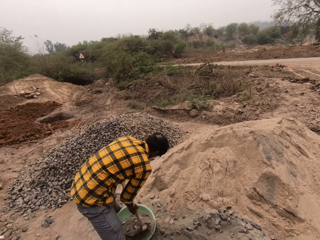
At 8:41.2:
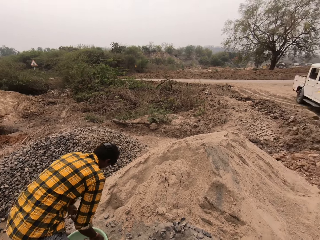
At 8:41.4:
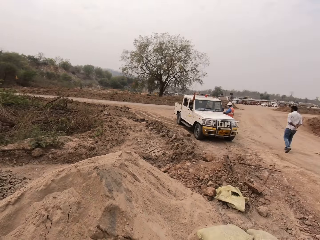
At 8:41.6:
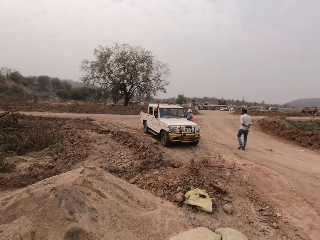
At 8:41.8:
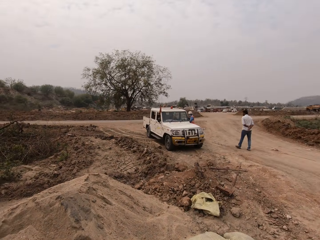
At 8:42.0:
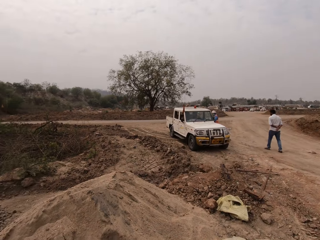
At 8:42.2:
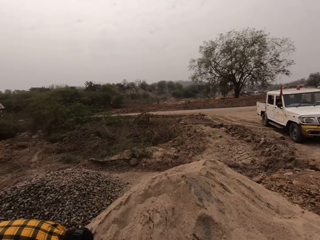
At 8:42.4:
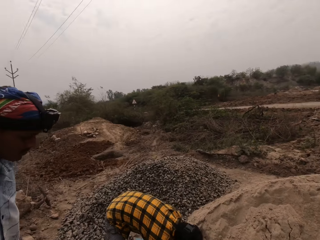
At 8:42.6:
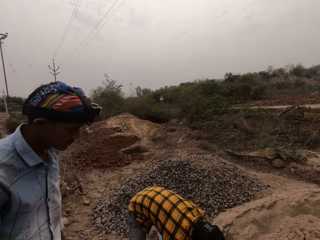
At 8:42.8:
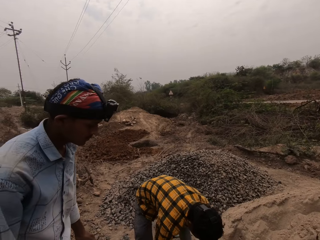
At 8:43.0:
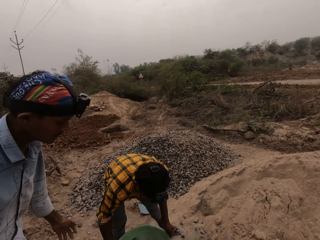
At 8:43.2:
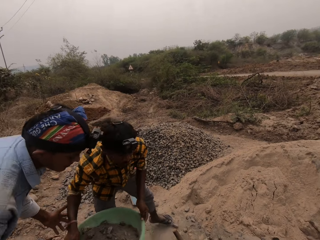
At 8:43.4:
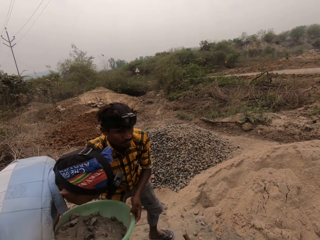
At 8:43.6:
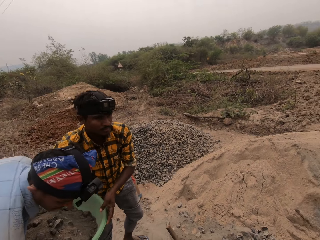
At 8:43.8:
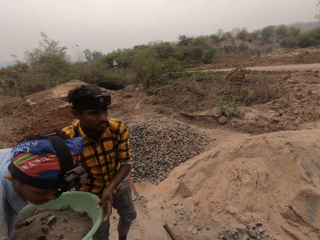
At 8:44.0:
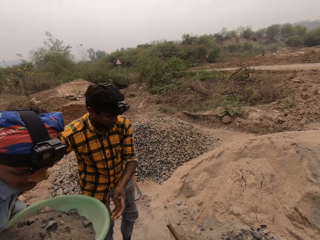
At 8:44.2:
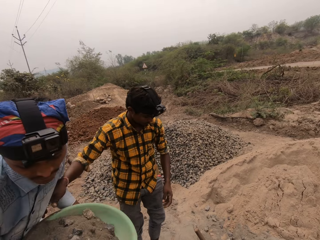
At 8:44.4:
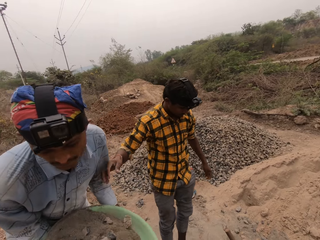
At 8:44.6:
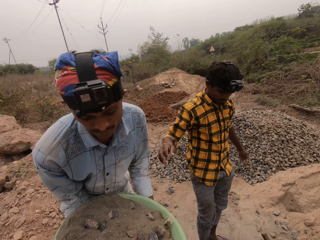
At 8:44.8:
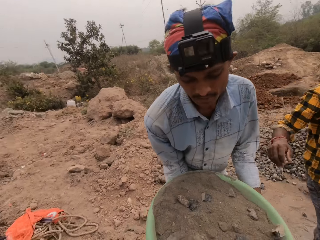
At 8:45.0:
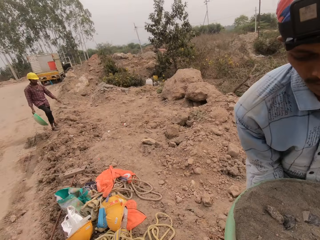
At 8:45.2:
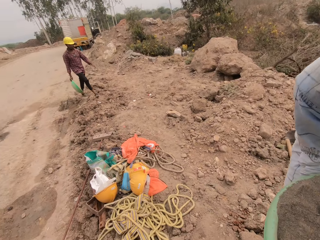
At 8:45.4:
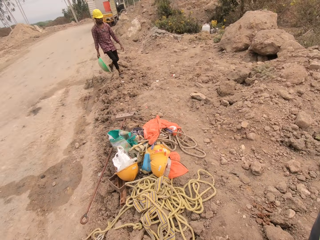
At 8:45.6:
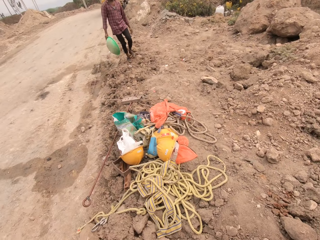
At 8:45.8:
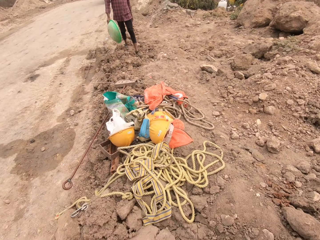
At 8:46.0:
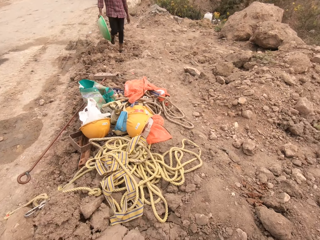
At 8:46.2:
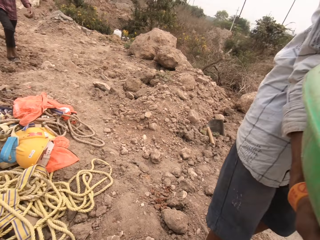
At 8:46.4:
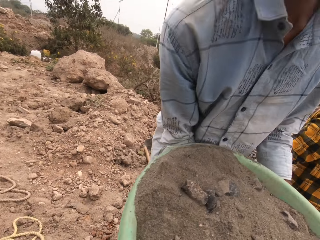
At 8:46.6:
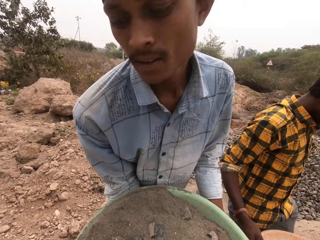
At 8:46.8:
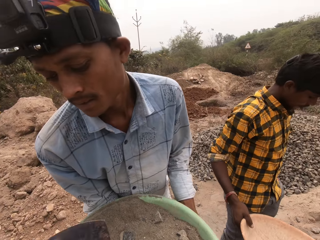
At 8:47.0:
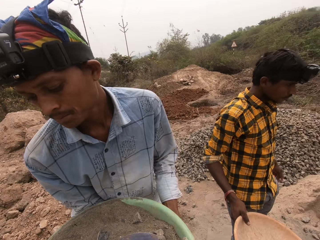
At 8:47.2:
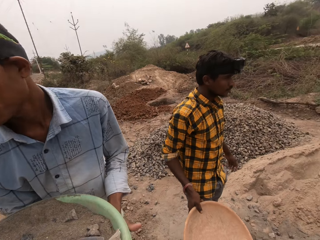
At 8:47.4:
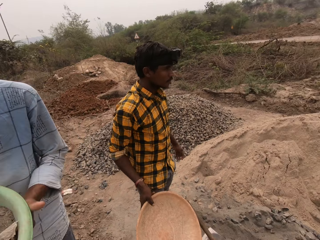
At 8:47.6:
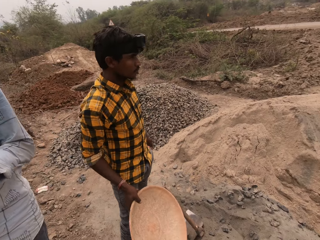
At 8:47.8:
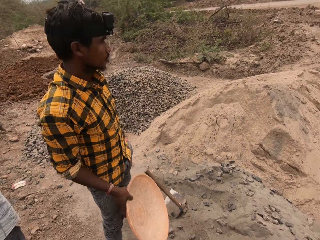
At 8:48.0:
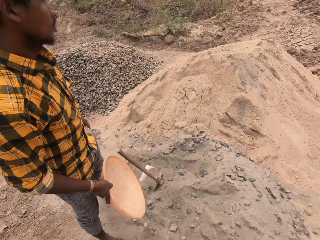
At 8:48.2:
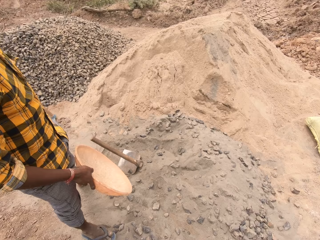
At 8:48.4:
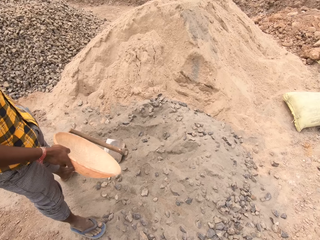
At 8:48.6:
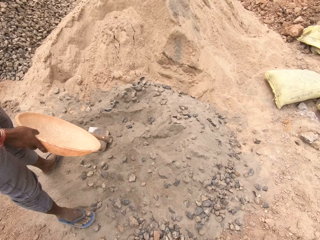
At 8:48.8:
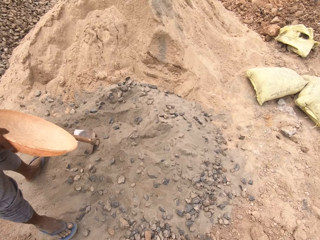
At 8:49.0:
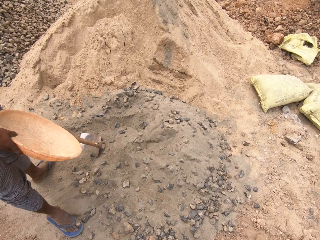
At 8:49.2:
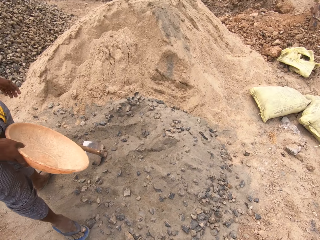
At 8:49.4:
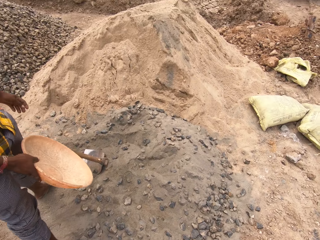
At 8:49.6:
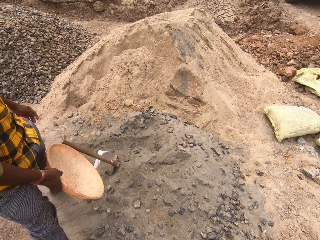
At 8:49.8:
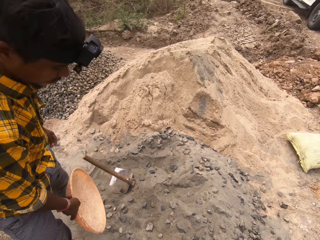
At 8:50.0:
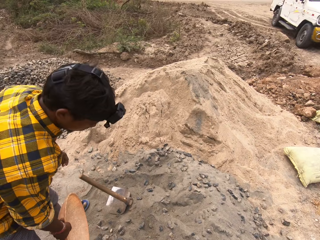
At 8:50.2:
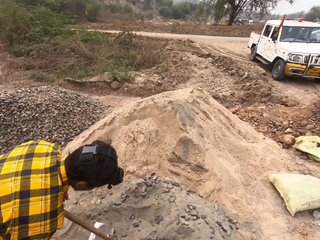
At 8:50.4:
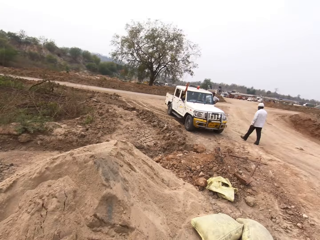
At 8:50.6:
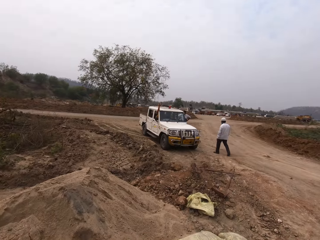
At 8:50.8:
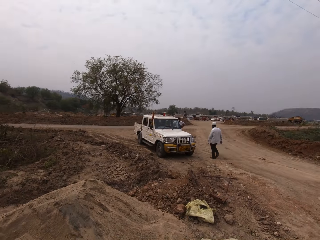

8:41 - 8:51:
A man pours the concrete mix inside the bowl with the hoe in both hands. The camera wearer looks around. The man carries a basin full of gravel. The man picks up the bowl from the ground with both hands. The man passes the bowl full of gravel to another man with both hands. The camera wearer interacts with the other man. The first man holds the bowl with his right hand. The camera wearer puts a trowel in the bowl in the hands of the other man with his left hand.

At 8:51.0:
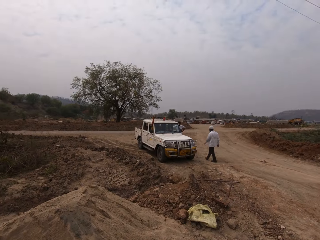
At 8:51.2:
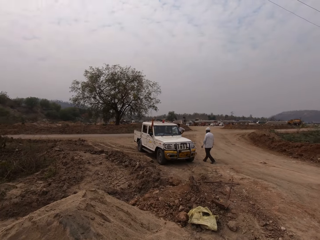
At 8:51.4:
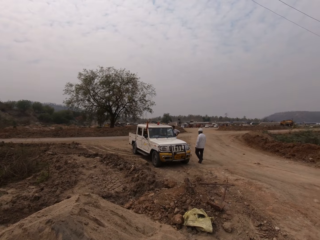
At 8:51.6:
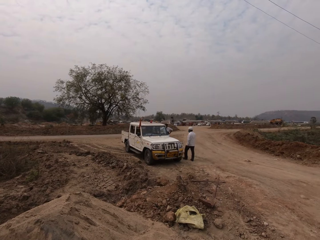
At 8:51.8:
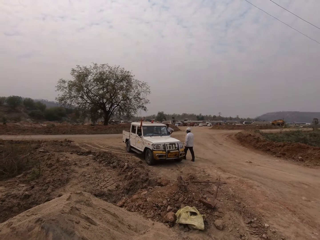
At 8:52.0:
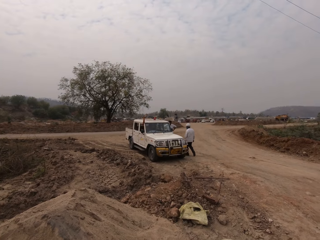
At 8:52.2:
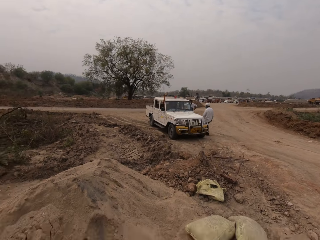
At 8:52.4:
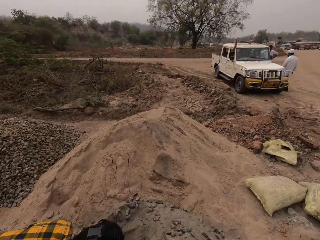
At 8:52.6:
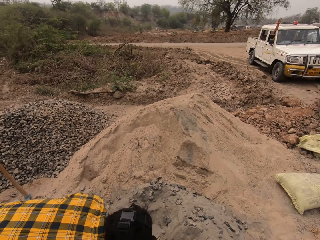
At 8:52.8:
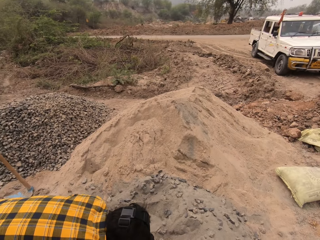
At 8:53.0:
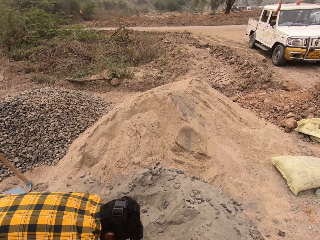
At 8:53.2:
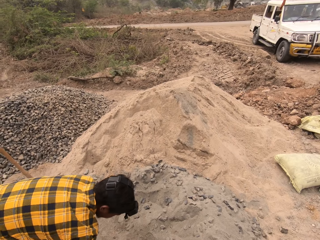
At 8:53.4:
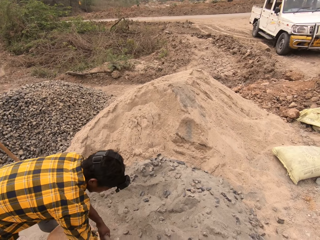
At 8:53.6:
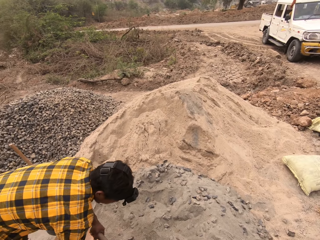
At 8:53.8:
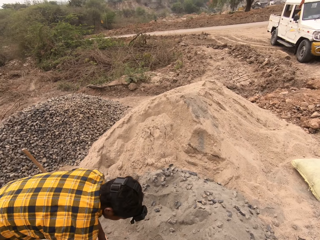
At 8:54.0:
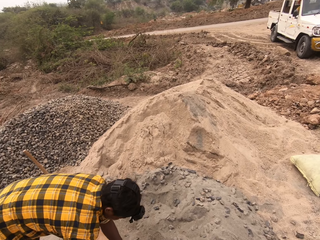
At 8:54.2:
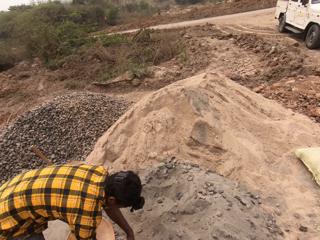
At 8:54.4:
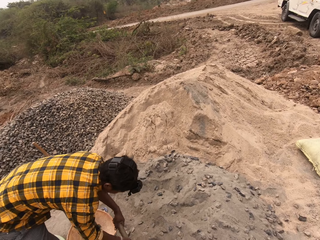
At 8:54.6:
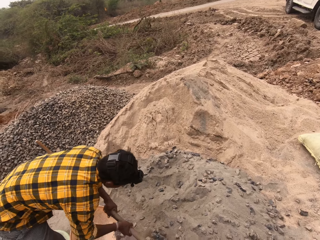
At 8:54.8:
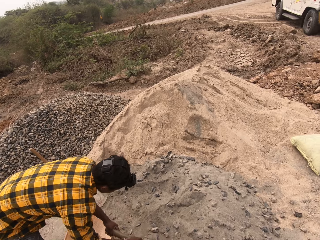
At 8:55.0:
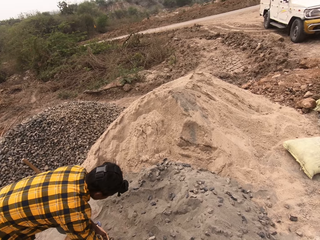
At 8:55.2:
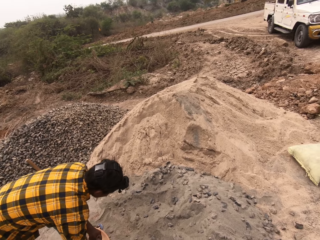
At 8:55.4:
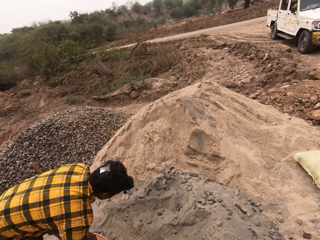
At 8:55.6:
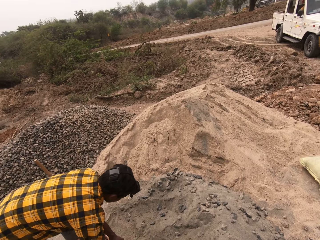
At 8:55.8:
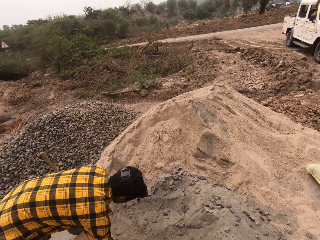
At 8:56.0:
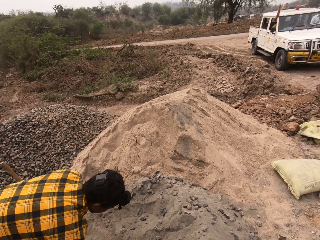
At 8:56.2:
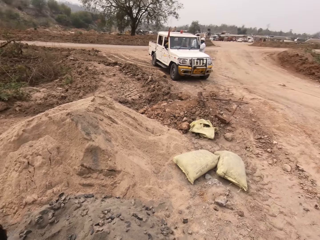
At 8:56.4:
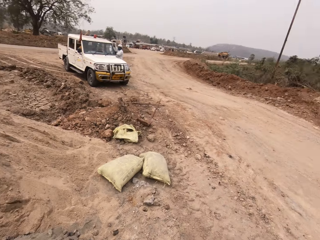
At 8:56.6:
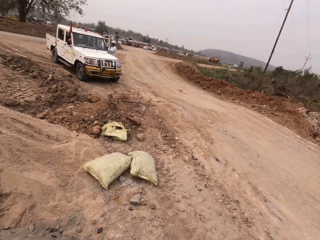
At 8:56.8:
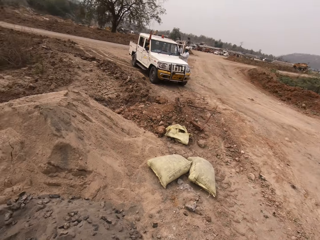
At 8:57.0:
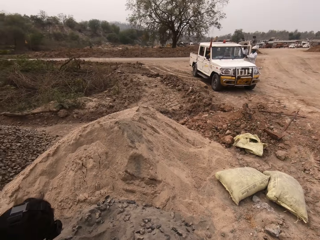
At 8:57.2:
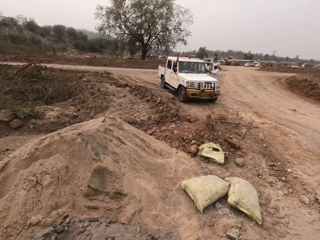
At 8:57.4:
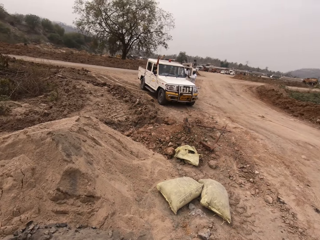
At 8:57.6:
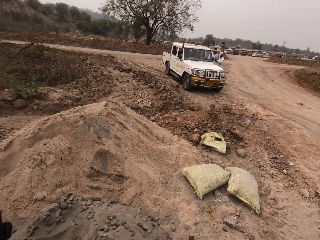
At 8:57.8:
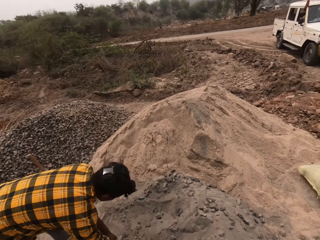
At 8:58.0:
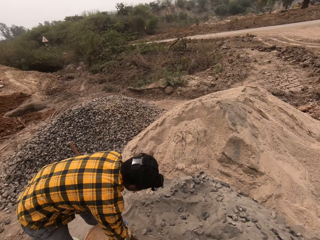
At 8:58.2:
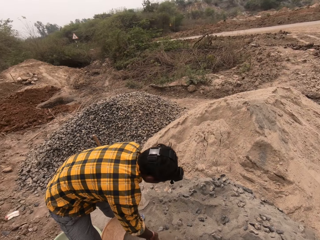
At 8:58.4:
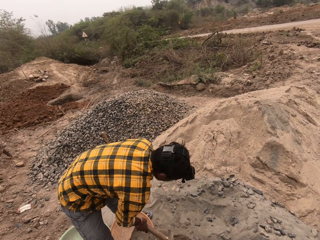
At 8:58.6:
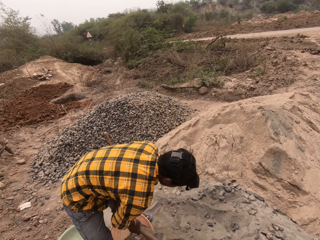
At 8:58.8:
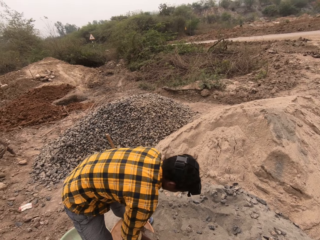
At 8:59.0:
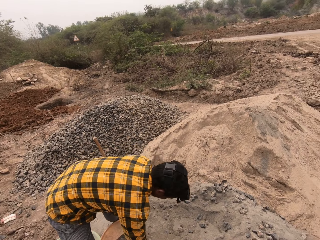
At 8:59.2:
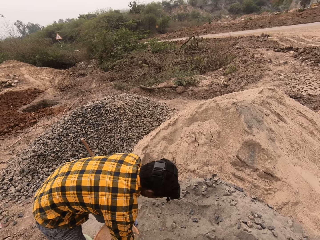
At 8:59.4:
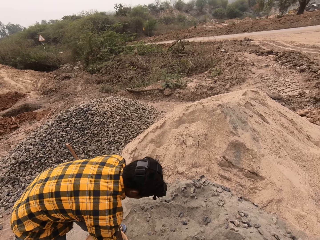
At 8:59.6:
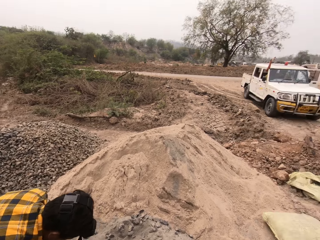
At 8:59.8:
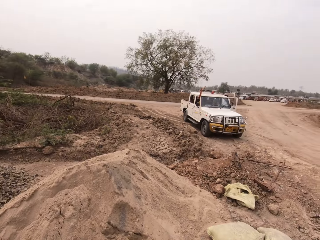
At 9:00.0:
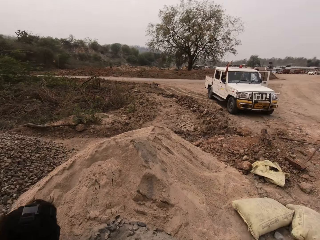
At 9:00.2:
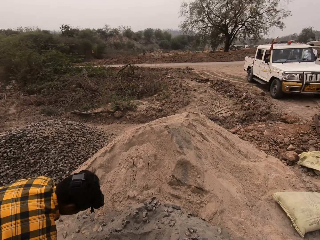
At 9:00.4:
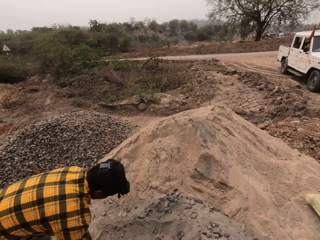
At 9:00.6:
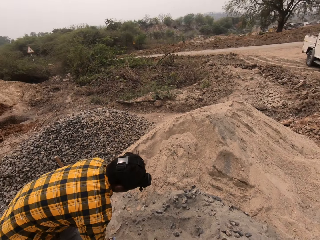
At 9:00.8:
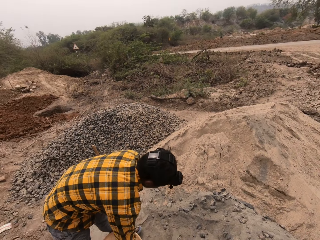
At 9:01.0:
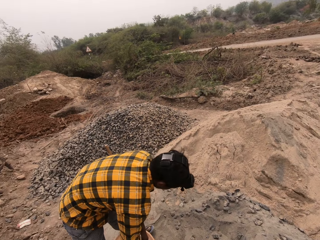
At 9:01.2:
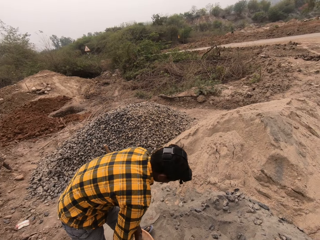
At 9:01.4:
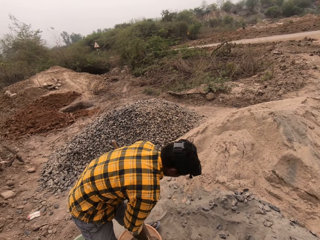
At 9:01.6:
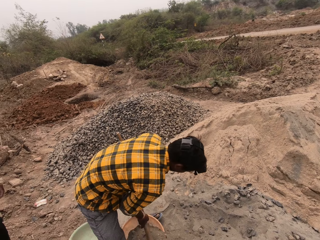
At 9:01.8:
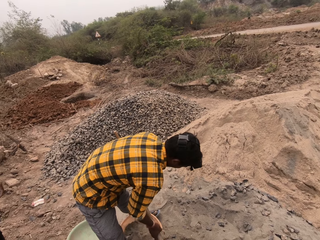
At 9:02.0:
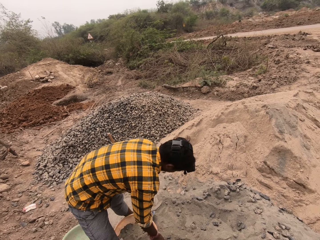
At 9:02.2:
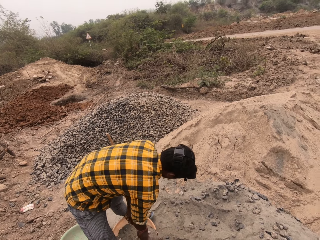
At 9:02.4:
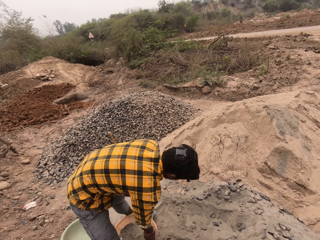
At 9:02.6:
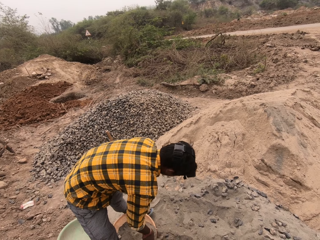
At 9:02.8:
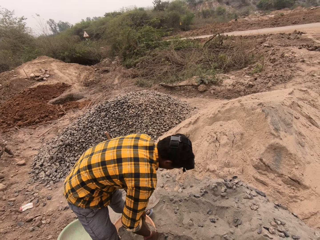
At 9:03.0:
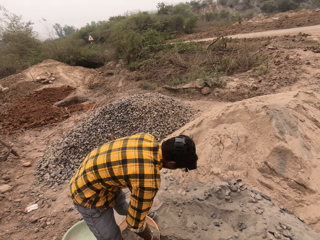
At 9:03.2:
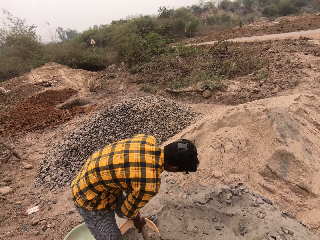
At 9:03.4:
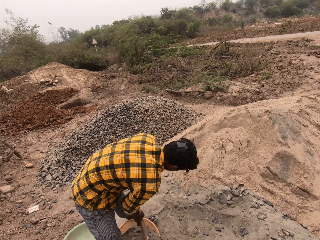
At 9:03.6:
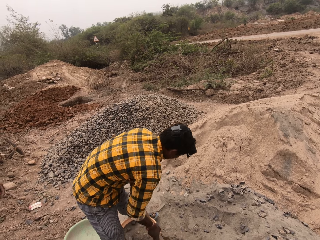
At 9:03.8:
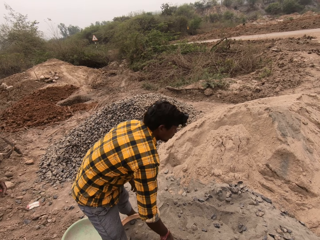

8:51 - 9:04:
The man puts gravel in the basin with a shovel. The man moves concrete mix from the ground into the bowl with the hoe in both hands. The man scoops the concrete mix from the ground with the hoe in both hands. The man pours the concrete mix inside the bowl with the hoe in both hands. The man scoops the concrete mix from the ground with the hoe in both hands. He scoops the concrete mix from the ground with the hoe in both hands again. The man pours the concrete mix inside the bowl with the hoe in both hands. The man scoops the concrete mix from the ground with the hoe in both hands. The man pours the concrete mix inside the bowl with the hoe in both hands and drops the hoe on the ground with his right hand.
